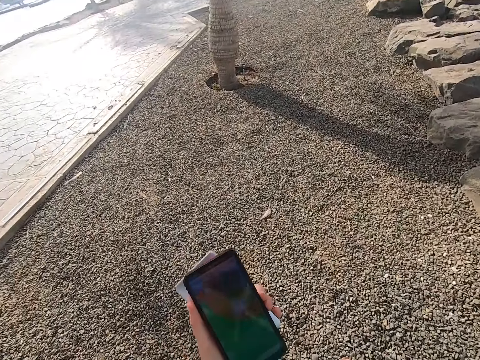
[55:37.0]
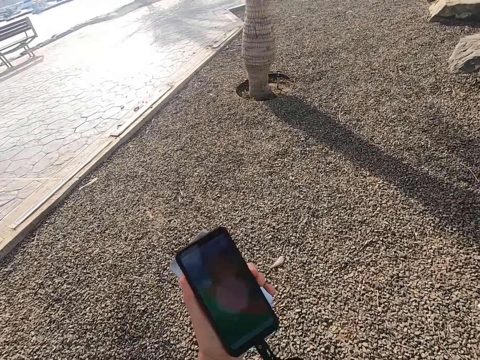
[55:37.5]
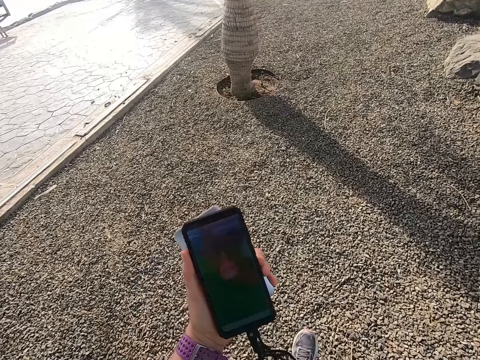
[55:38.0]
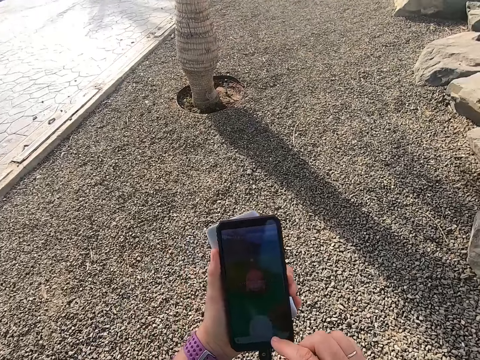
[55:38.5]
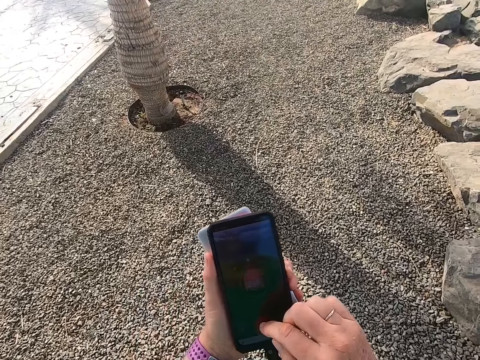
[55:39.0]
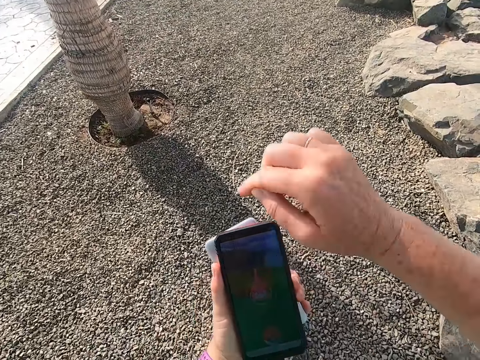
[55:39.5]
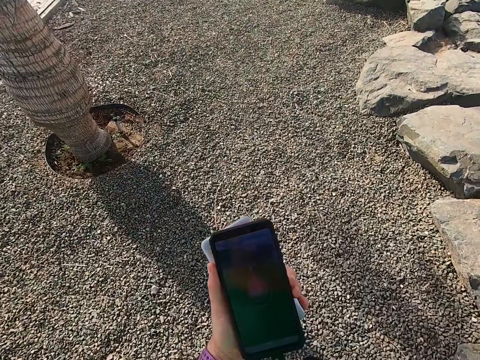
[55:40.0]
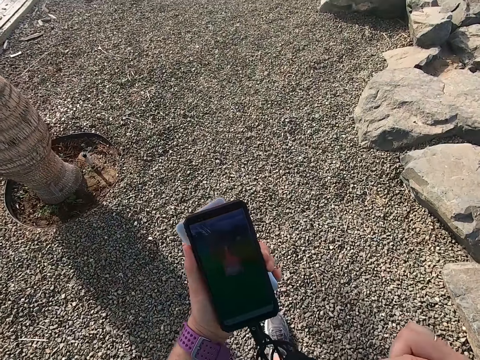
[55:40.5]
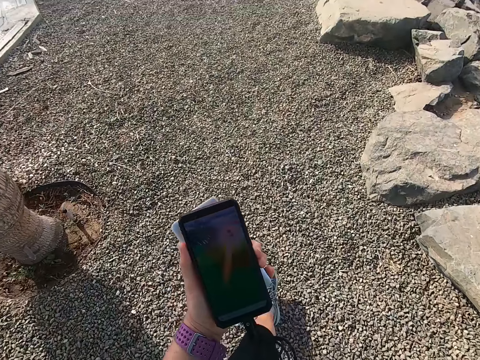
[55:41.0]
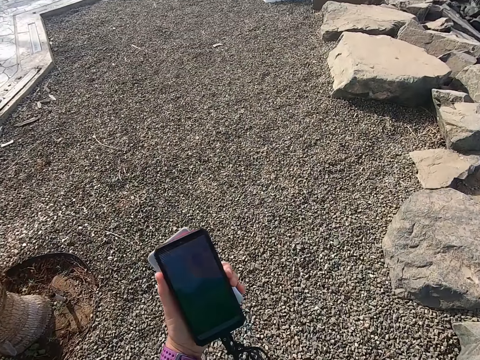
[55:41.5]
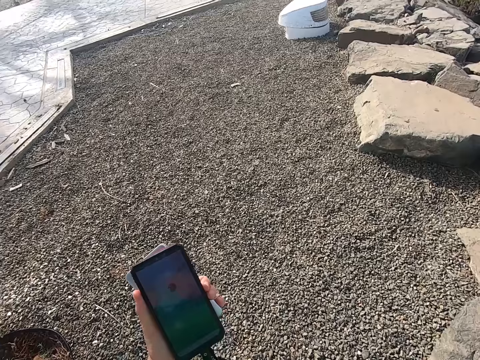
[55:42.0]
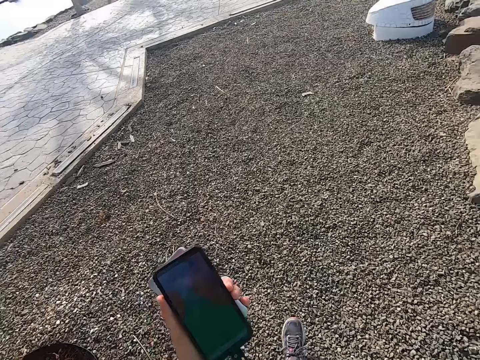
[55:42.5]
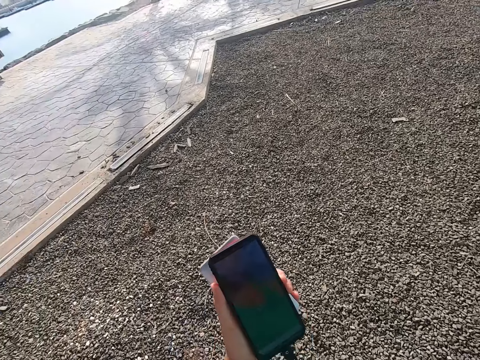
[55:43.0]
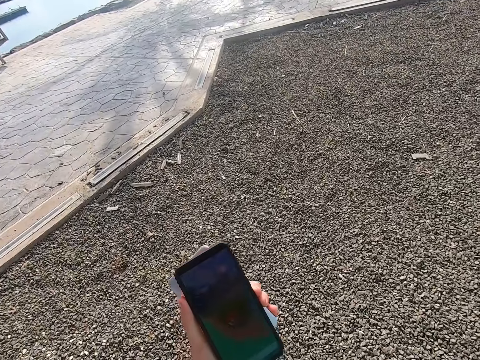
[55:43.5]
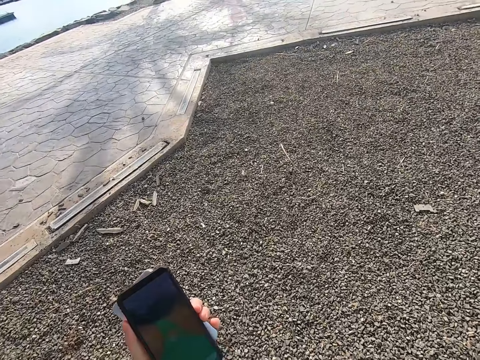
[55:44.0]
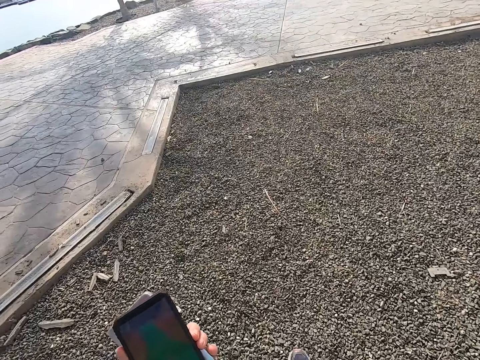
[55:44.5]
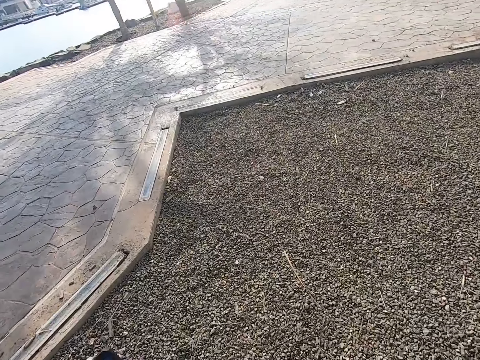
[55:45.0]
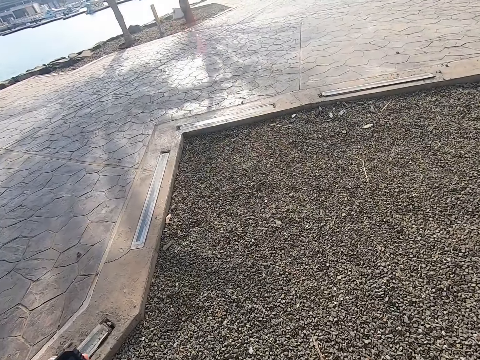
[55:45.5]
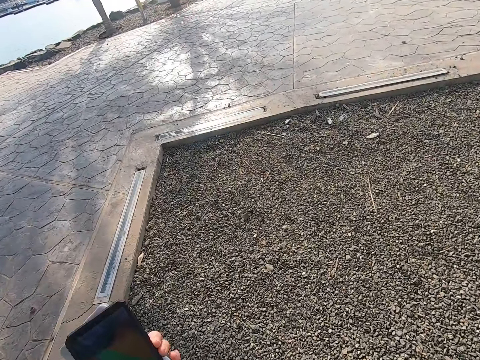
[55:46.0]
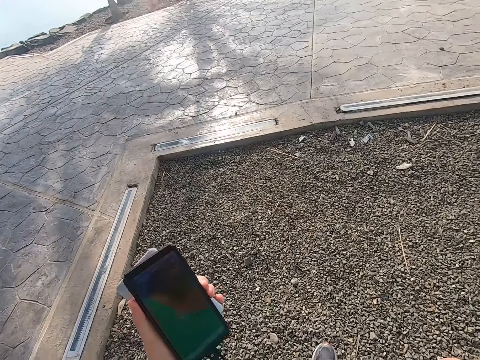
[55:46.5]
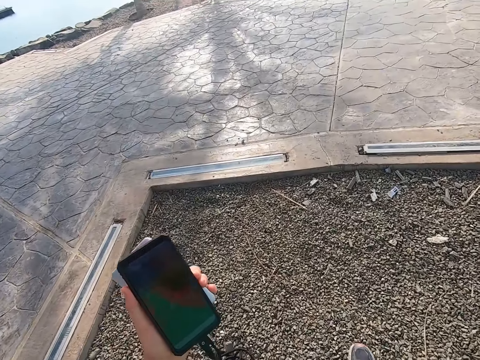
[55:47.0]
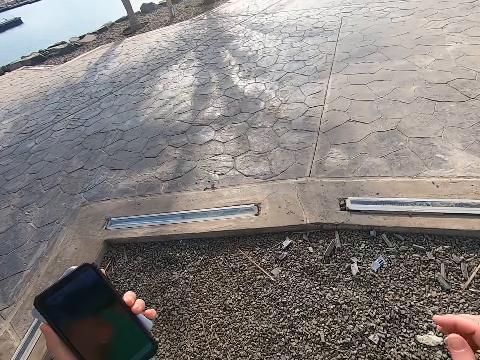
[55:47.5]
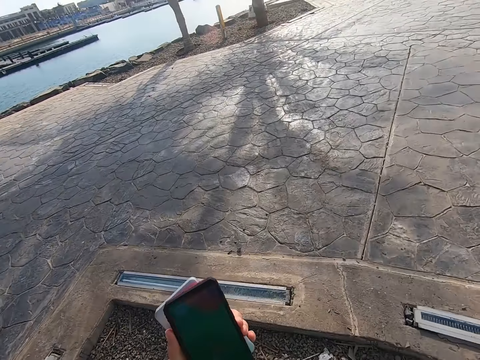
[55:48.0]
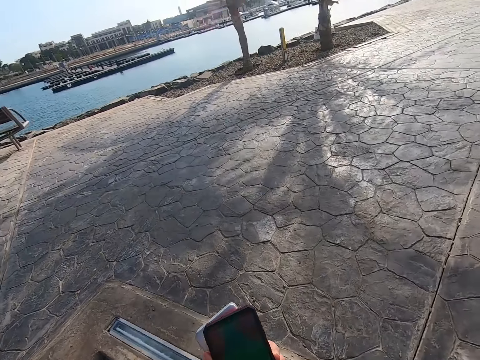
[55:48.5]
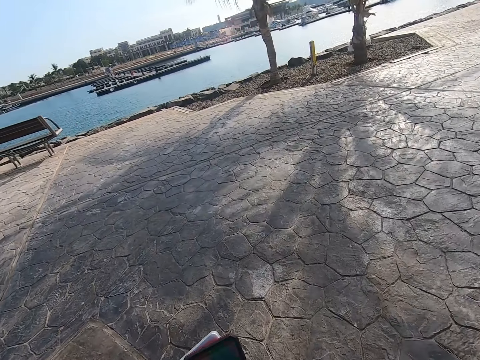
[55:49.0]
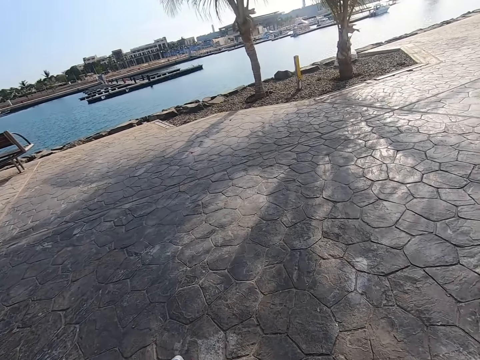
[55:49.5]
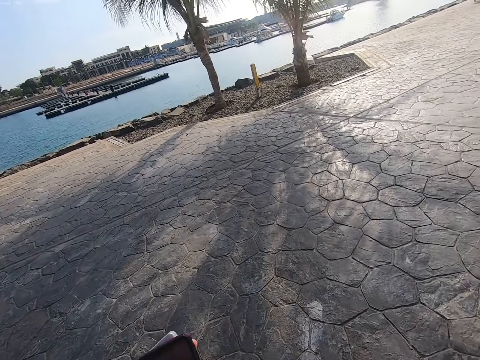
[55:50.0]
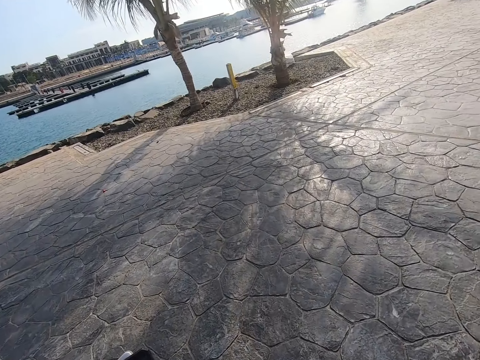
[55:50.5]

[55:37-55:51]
The camera wearer operates a phone. They walk down the park.

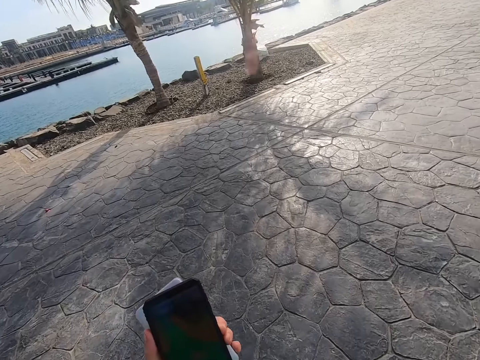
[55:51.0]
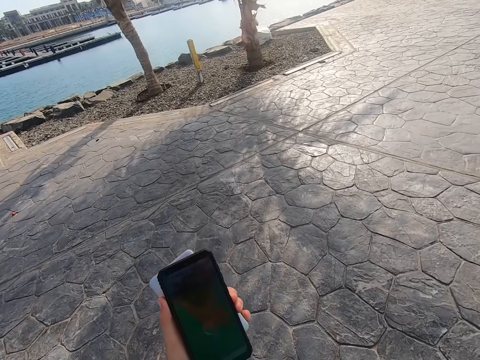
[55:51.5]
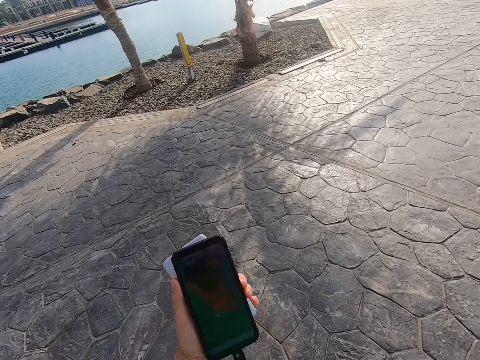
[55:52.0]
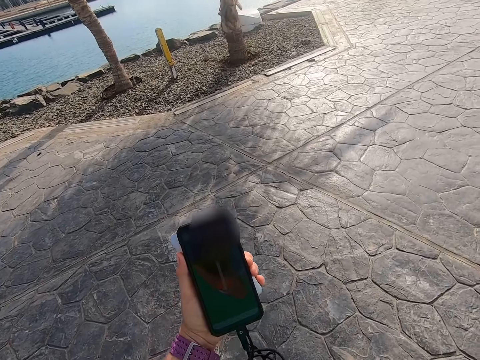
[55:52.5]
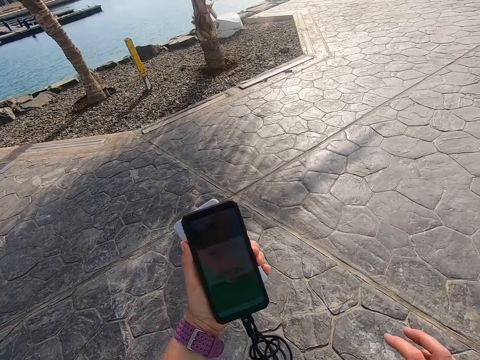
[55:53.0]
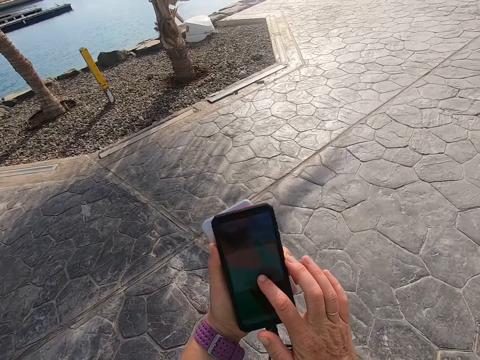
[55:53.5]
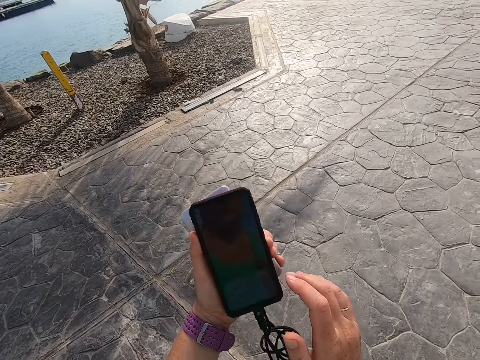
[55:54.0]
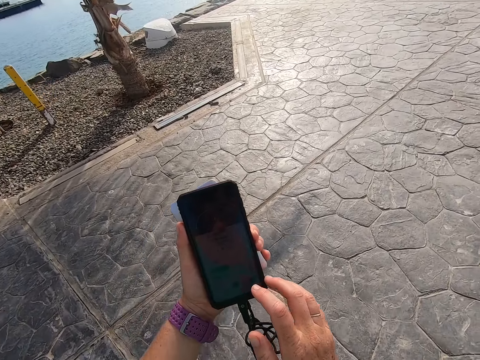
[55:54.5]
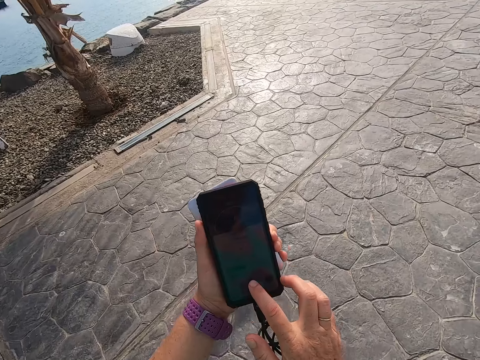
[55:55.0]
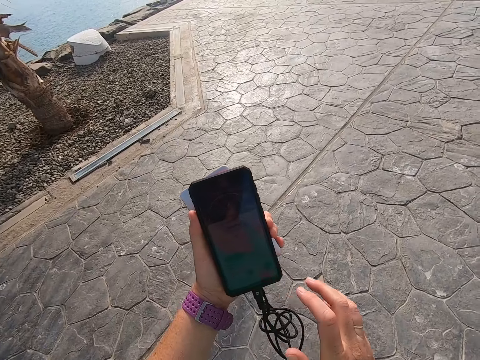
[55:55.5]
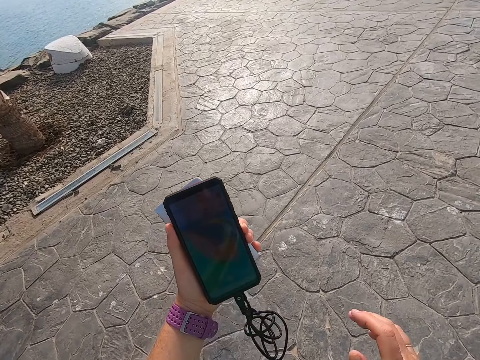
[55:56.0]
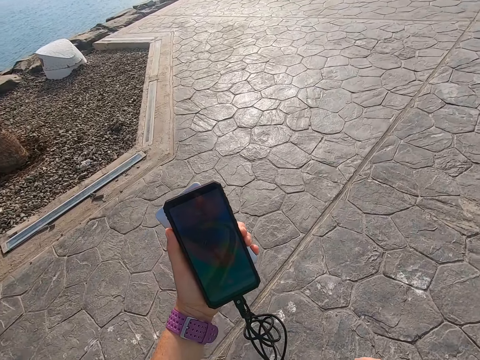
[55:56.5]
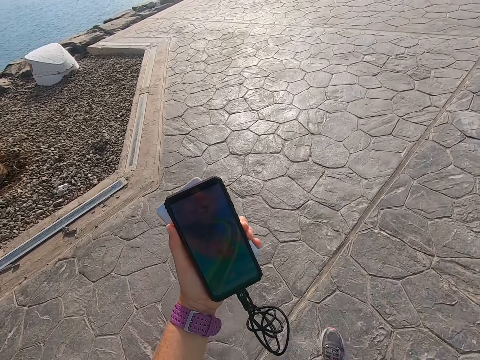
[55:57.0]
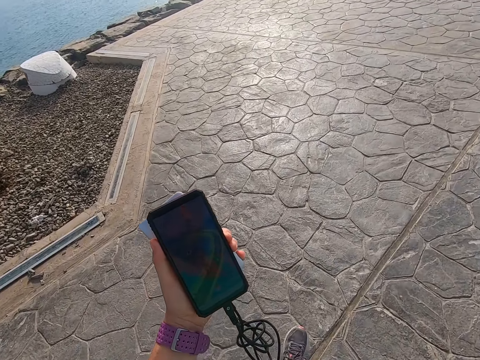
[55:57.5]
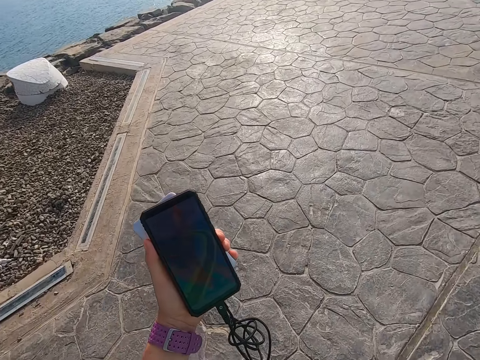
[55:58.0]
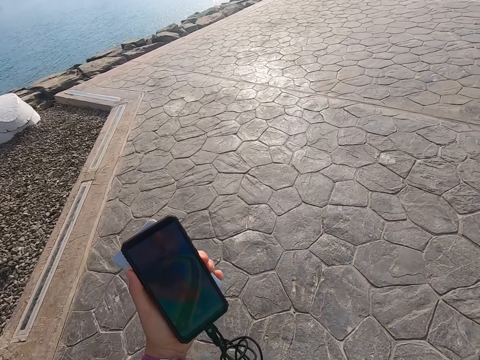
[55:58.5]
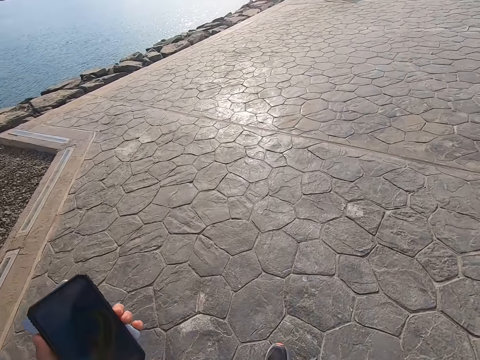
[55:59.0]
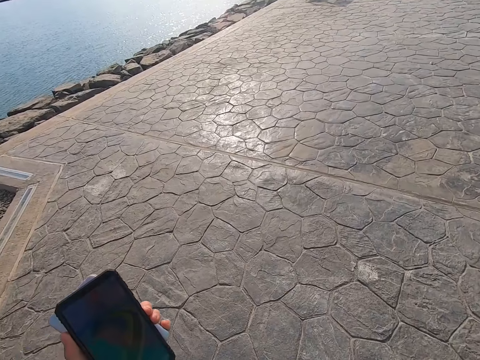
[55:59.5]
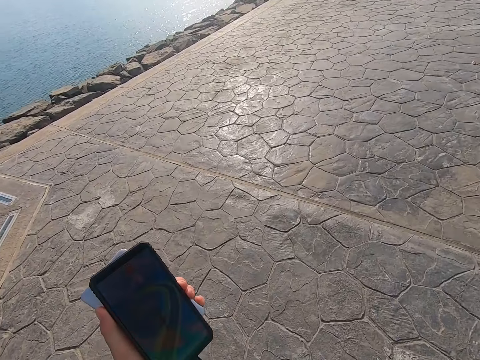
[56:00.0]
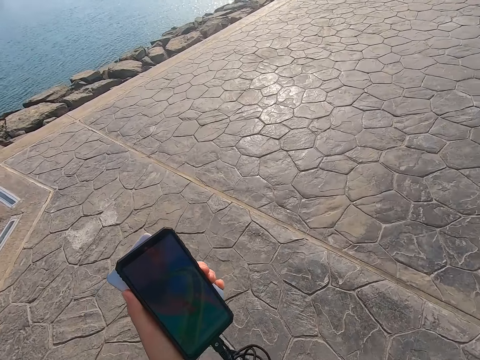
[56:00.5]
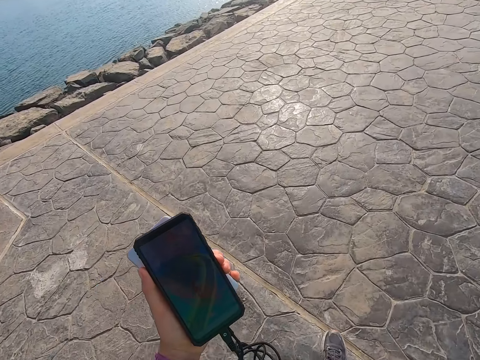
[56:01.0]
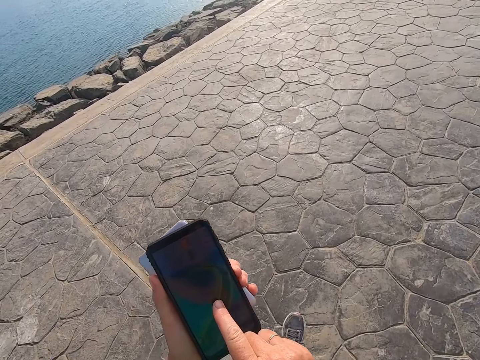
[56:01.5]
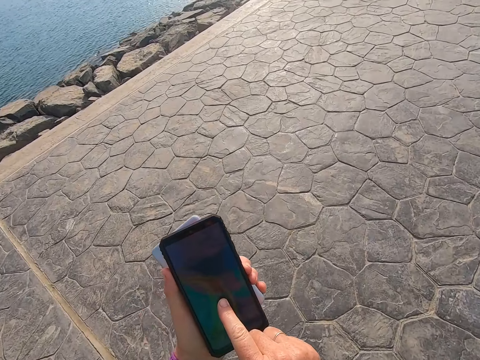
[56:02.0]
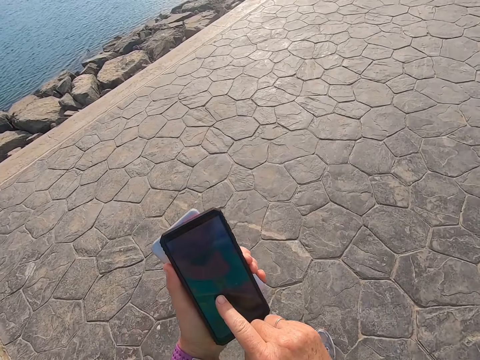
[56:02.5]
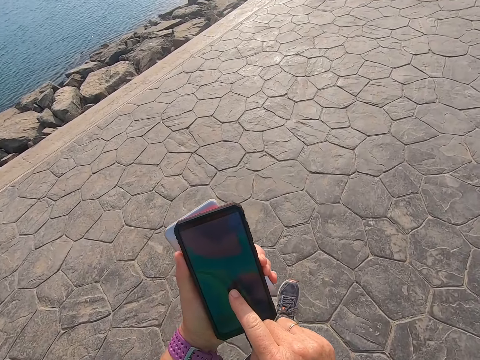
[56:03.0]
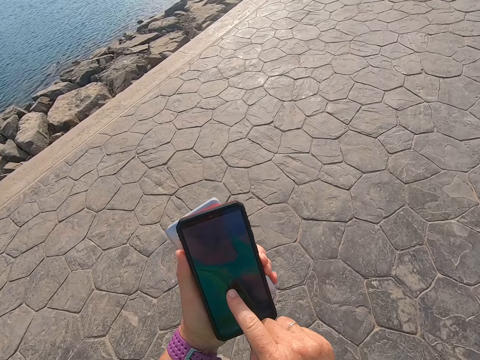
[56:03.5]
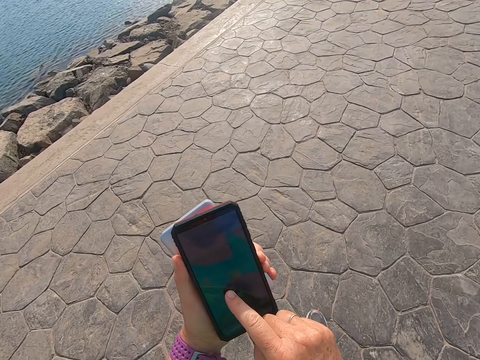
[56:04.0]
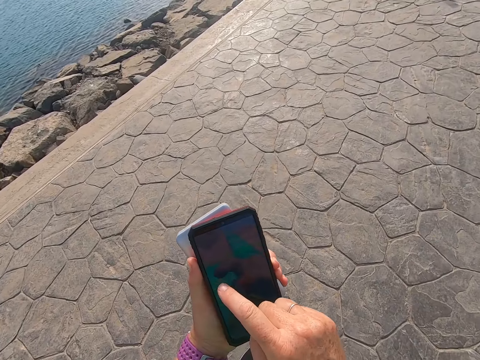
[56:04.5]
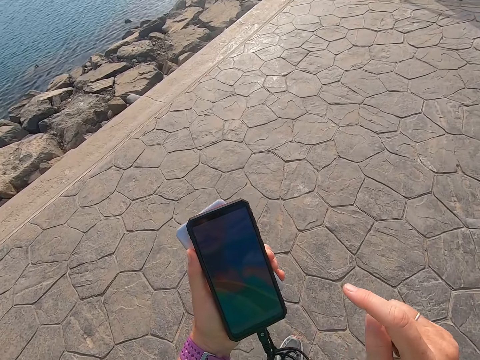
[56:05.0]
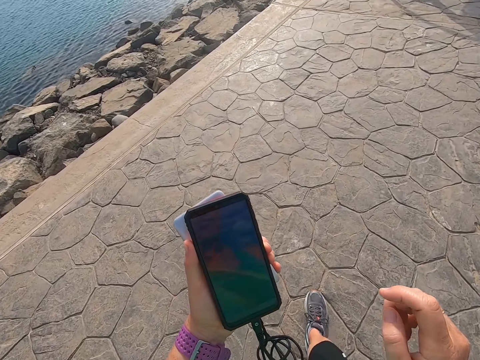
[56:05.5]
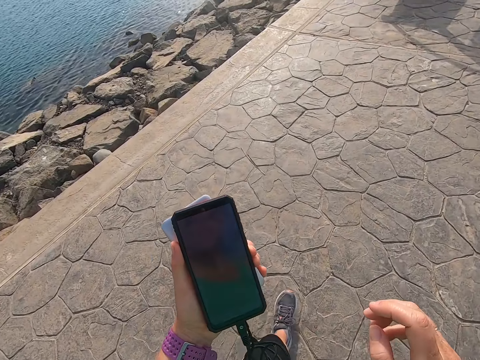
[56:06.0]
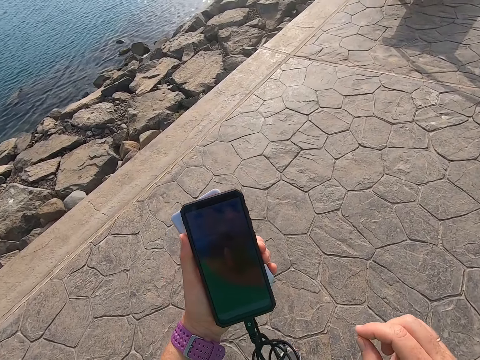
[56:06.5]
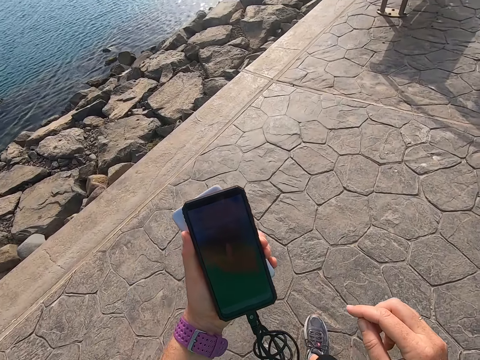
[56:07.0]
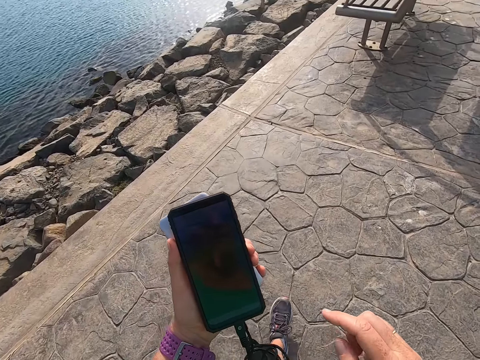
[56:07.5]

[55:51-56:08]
The camera wearer operates a phone. They stare at the phone. They walk down the park. They walk down the park again. They stare at the phone. They walk down the park.
